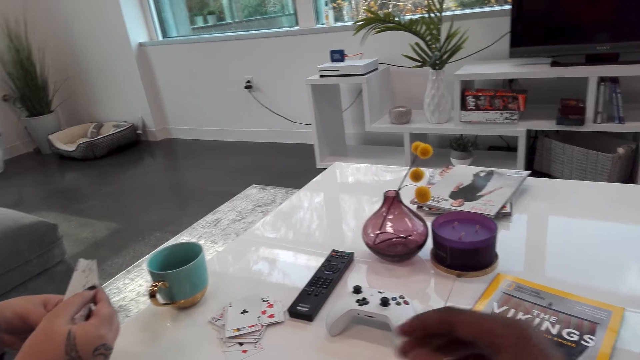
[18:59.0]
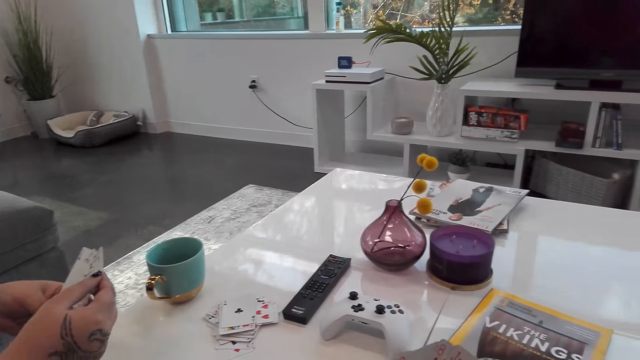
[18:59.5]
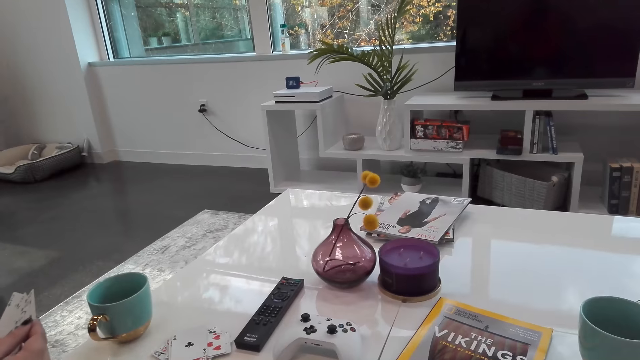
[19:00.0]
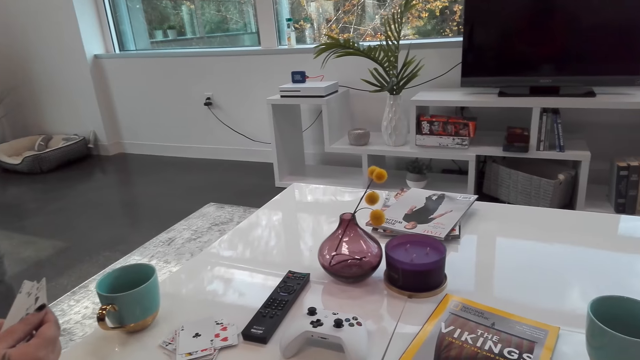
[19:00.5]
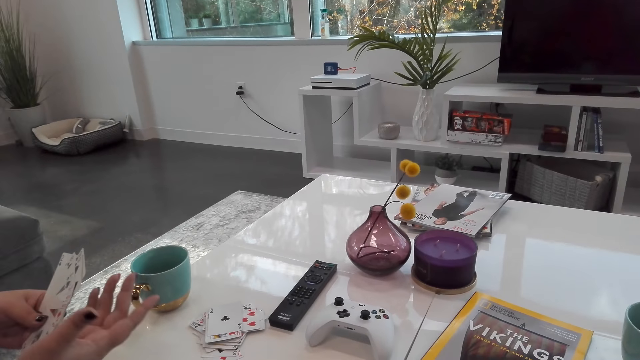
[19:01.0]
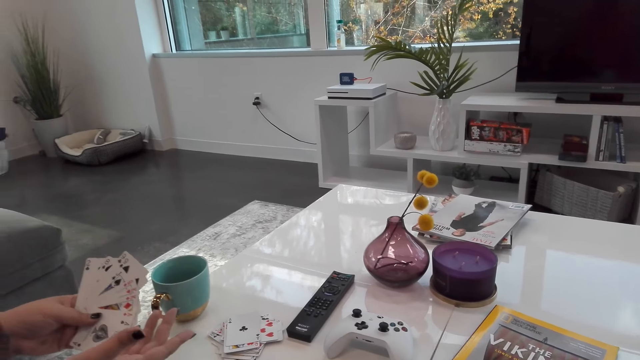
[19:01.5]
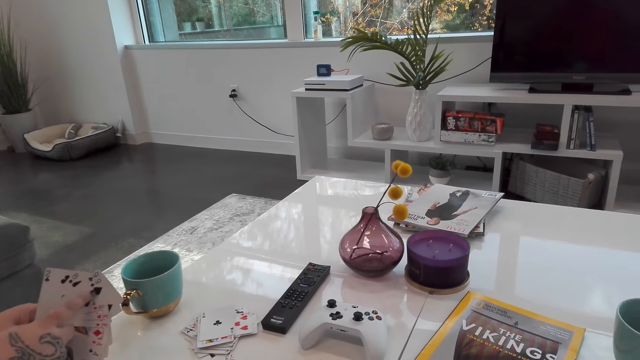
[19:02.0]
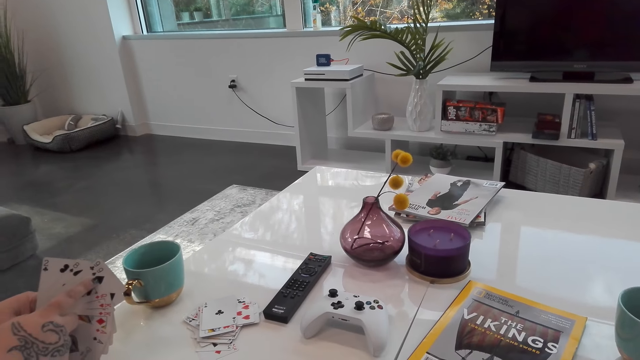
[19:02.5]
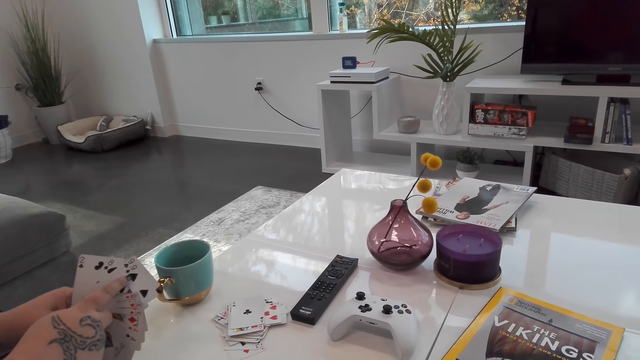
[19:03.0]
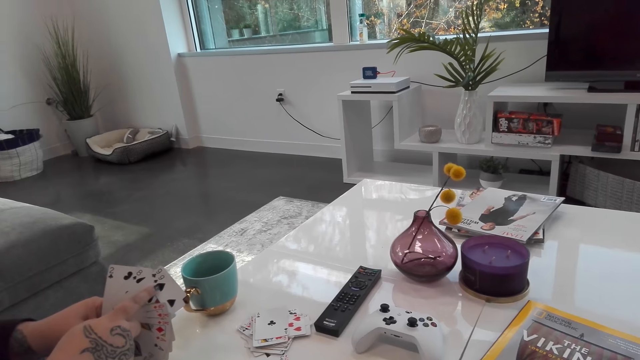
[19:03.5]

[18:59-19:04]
The camera wearer dialogues with a woman.

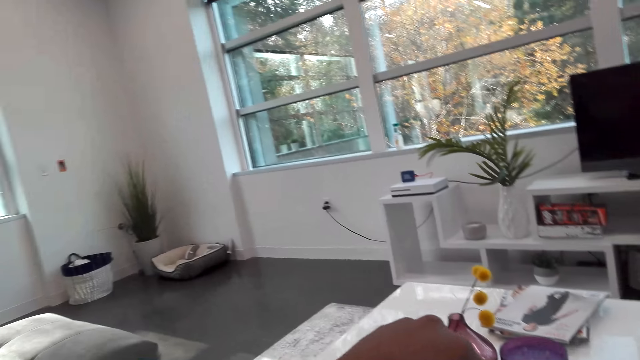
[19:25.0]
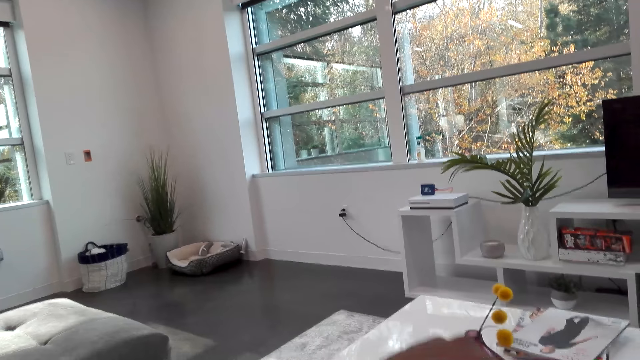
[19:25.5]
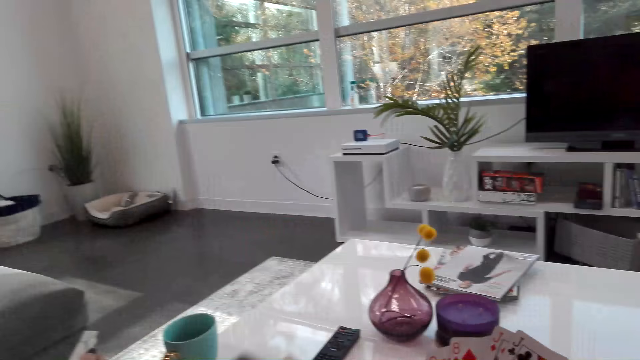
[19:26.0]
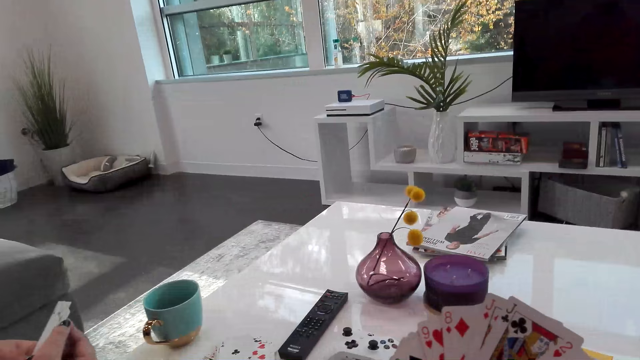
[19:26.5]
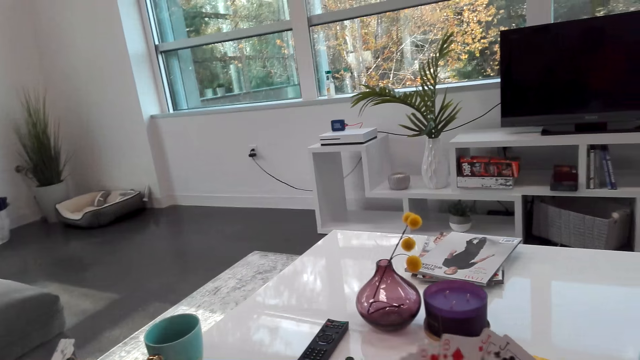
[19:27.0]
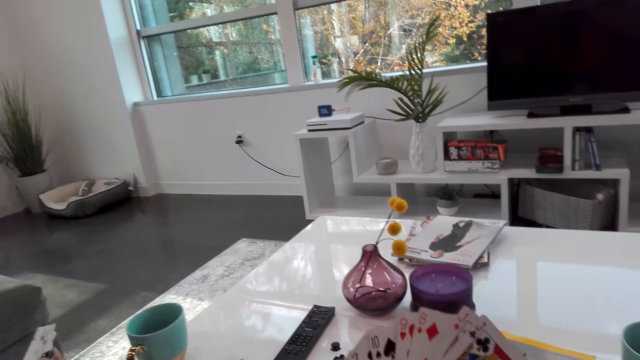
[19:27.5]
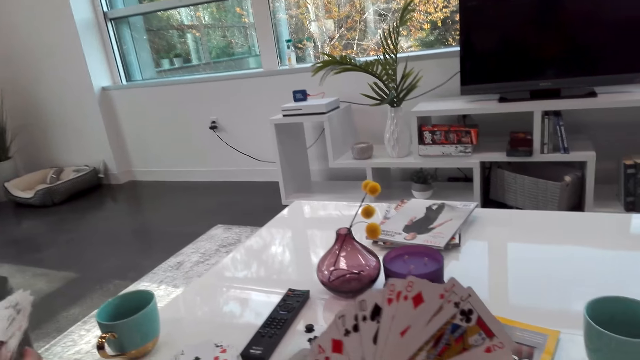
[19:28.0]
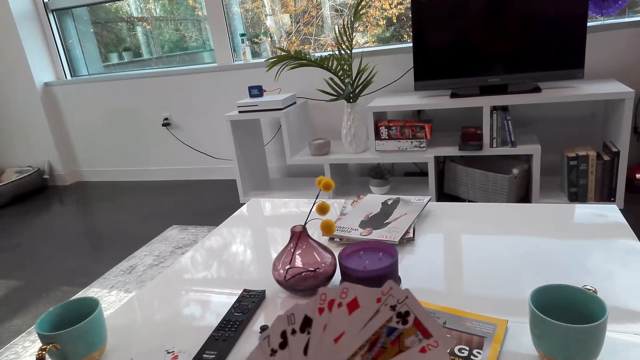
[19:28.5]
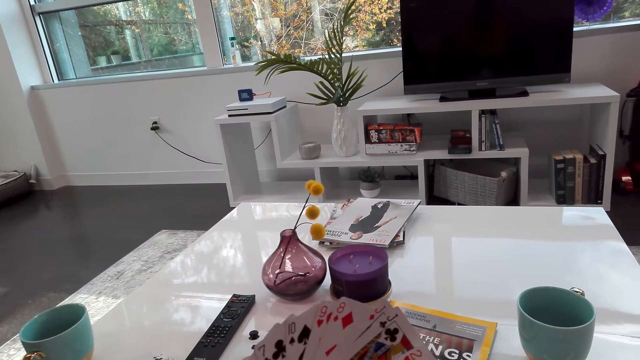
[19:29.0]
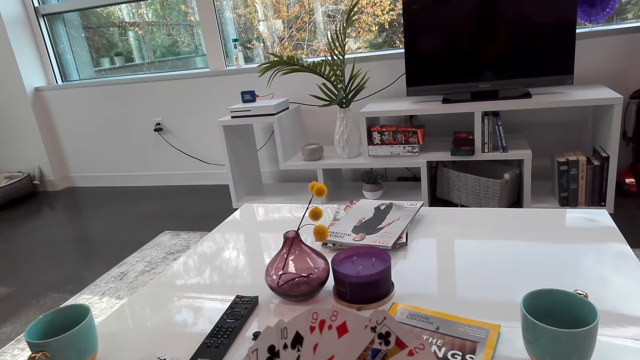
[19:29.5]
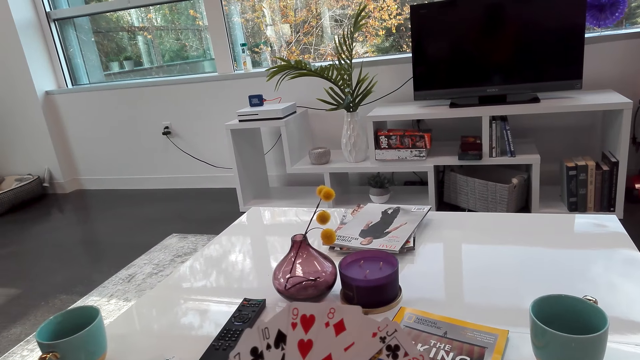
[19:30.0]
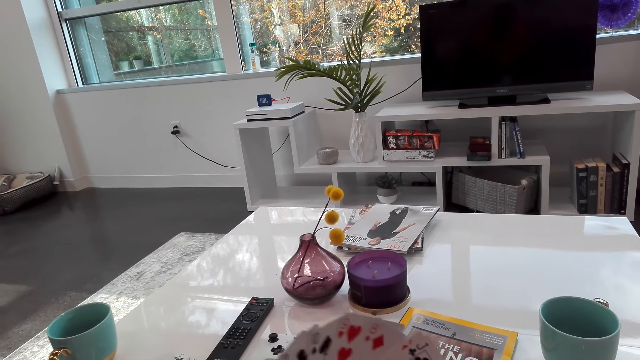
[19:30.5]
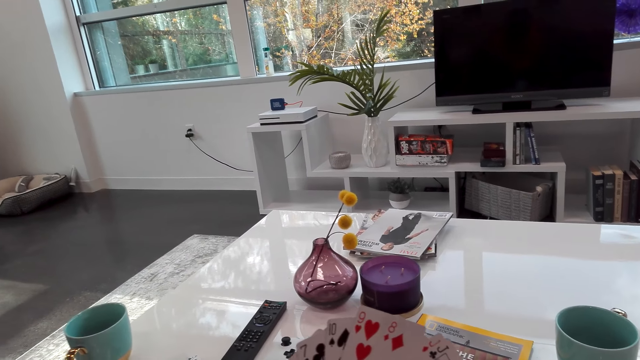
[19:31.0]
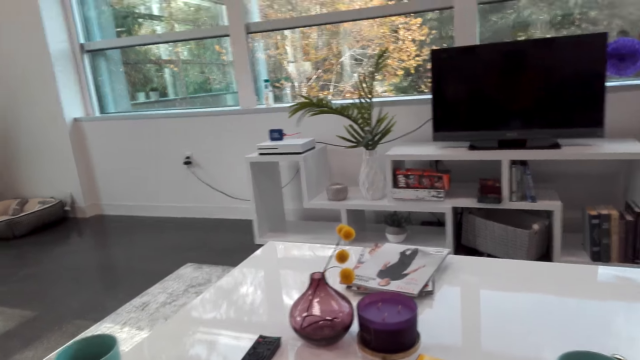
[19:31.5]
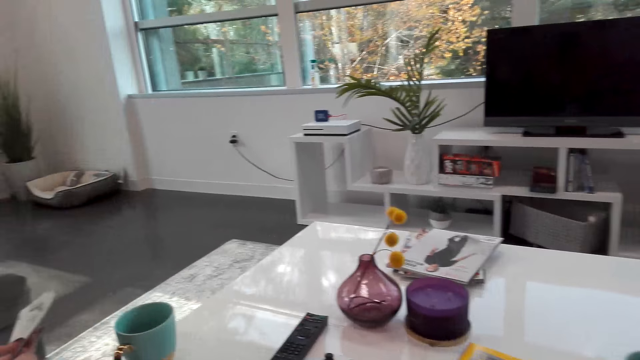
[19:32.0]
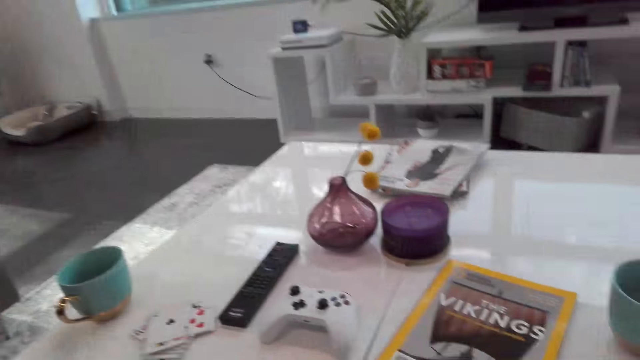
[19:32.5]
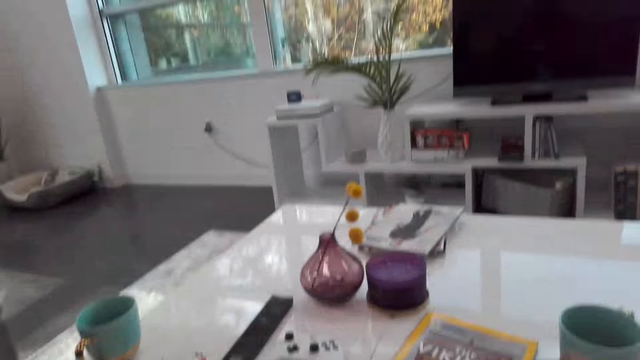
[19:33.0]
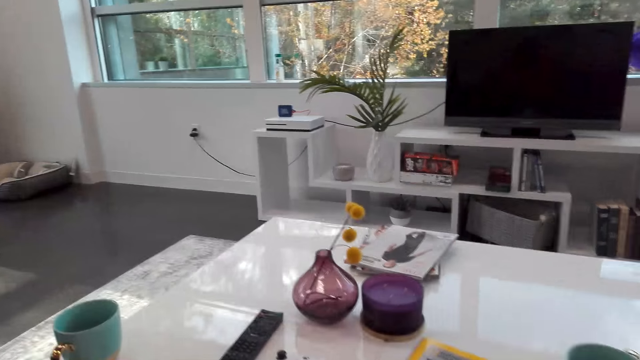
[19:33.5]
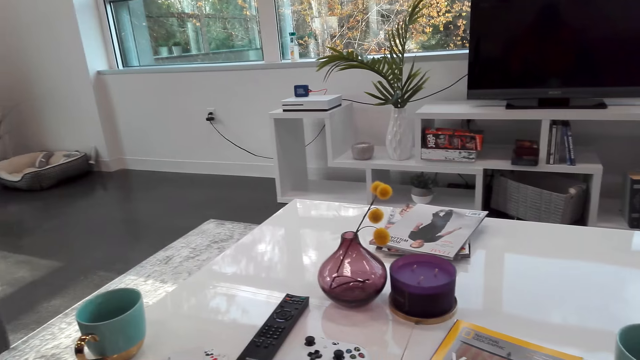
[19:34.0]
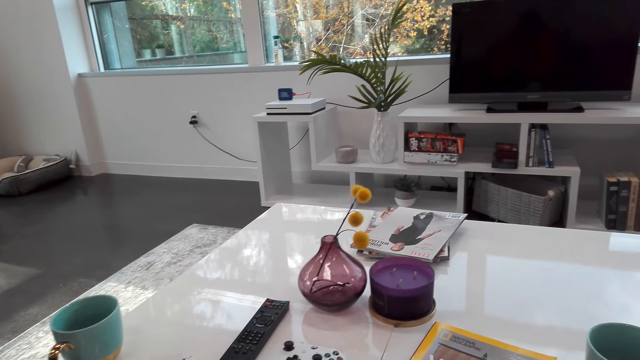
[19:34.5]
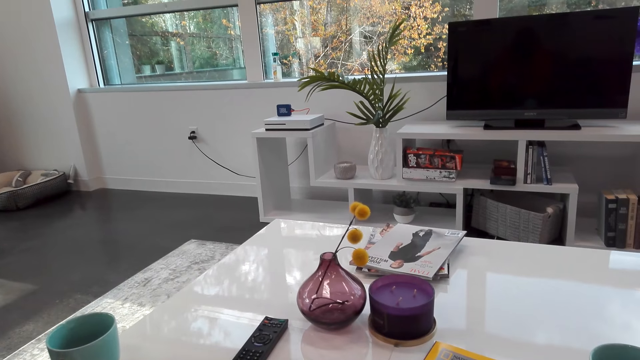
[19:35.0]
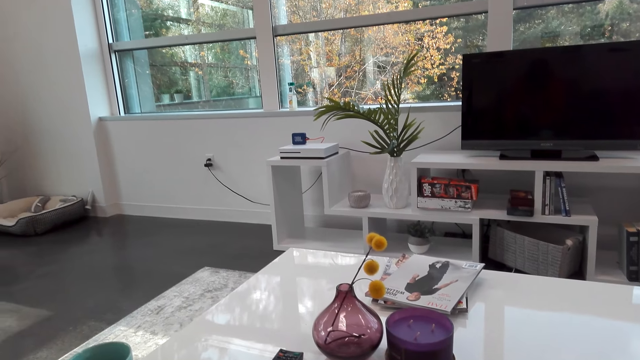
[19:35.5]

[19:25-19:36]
The camera wearer picks a card. They dialogue with a woman.

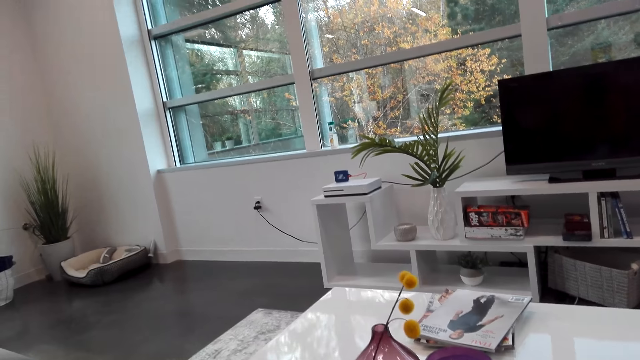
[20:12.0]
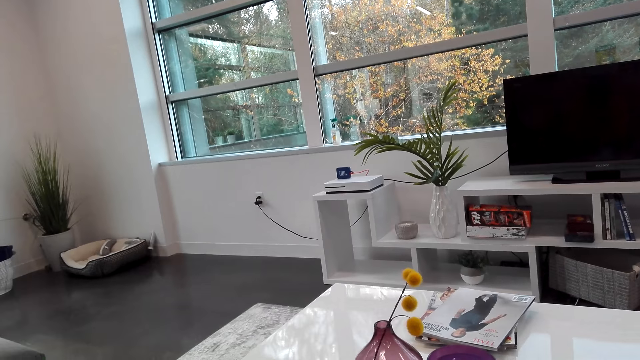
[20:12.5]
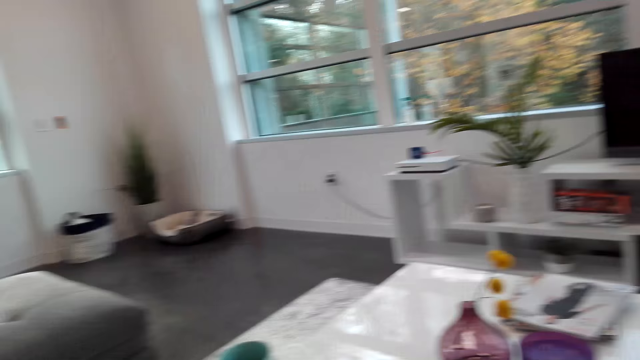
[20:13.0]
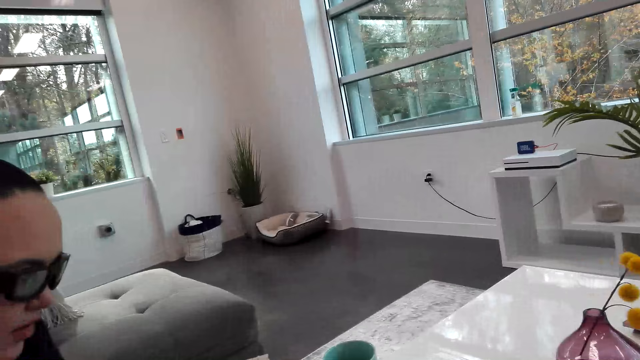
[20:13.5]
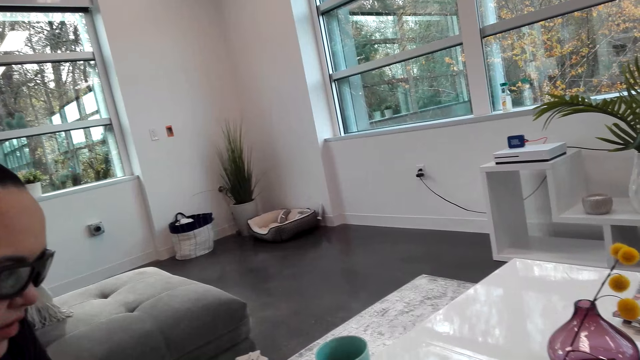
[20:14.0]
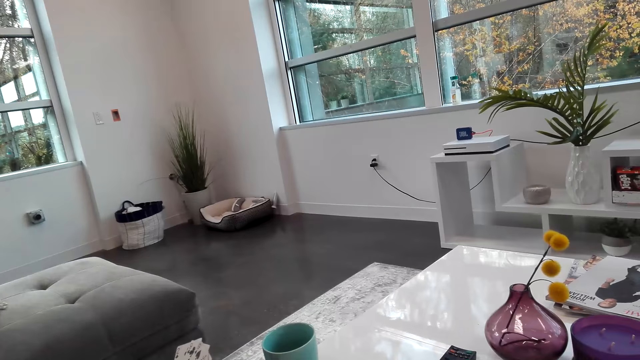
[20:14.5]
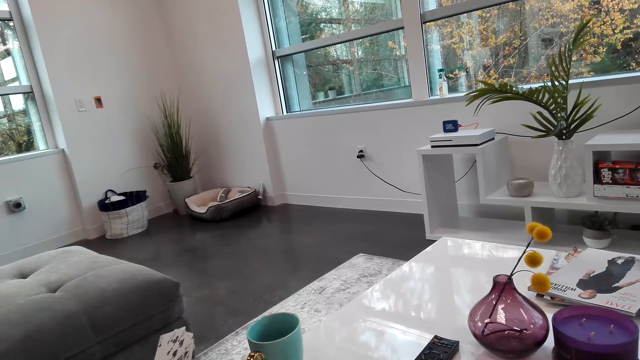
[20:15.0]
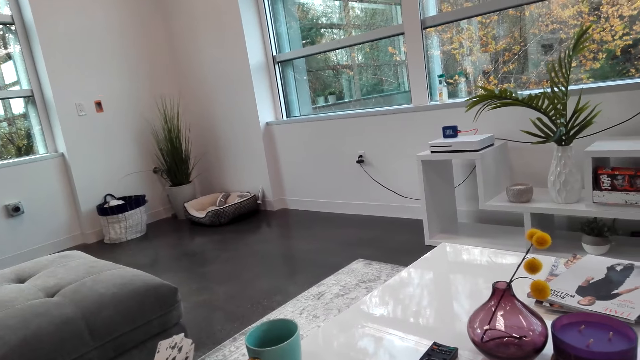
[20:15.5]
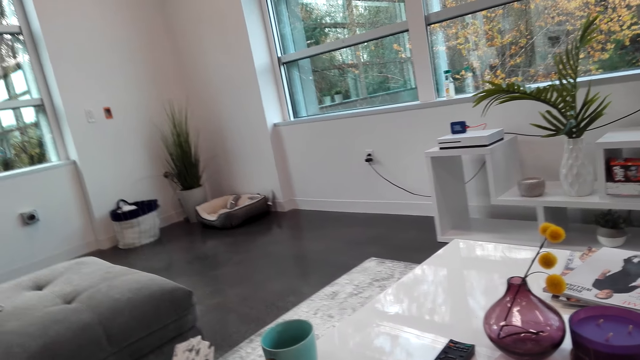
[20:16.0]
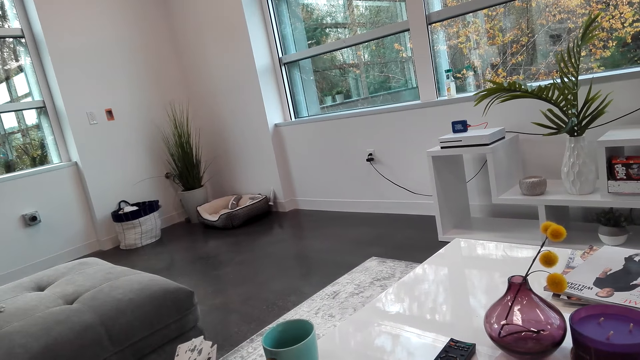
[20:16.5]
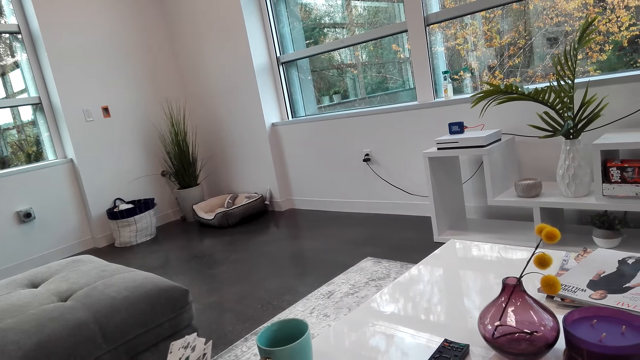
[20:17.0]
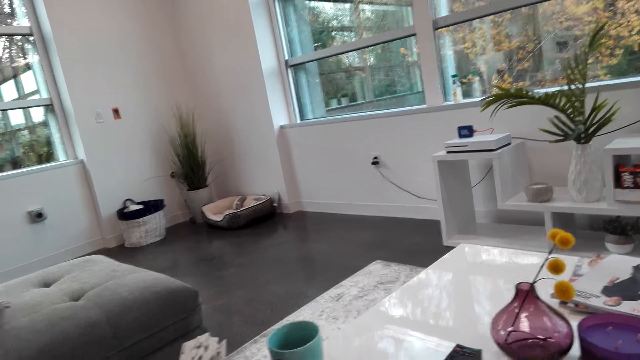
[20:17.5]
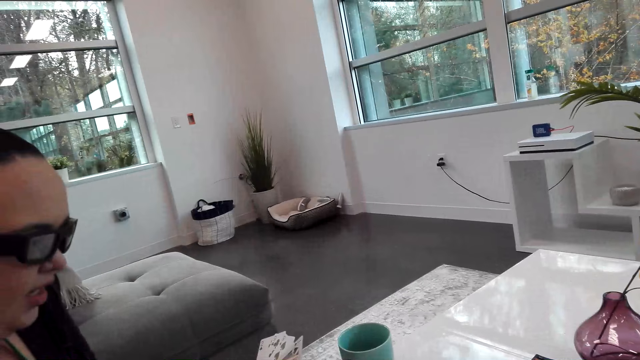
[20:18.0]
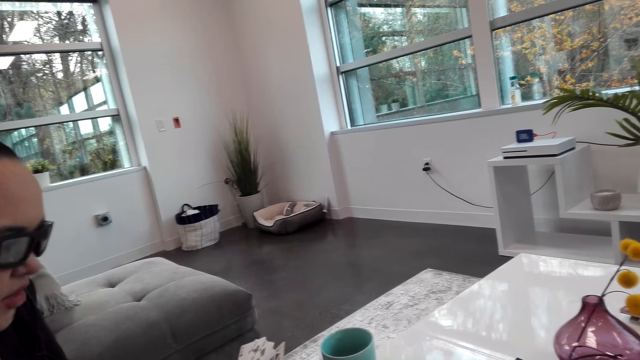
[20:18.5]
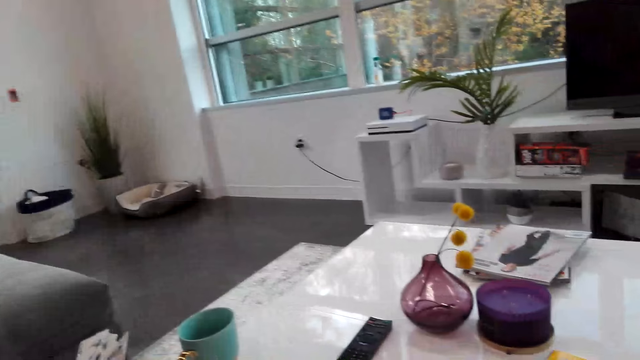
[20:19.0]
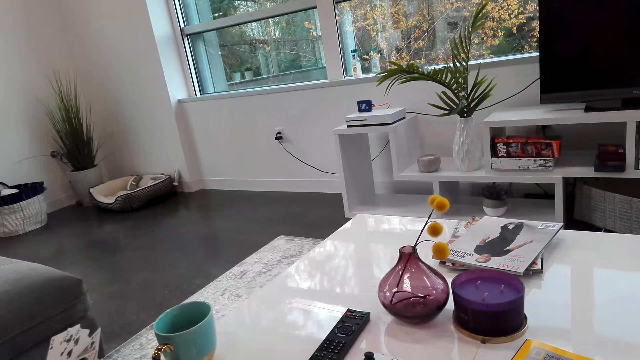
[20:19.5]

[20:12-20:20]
The camera wearer looks around. They dialogue with a woman.
